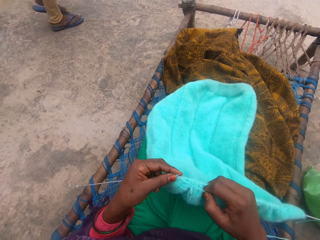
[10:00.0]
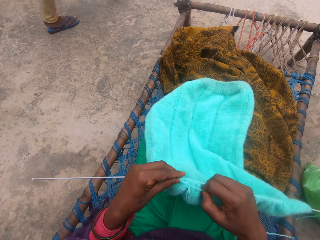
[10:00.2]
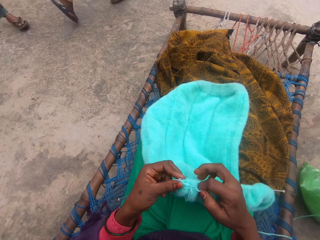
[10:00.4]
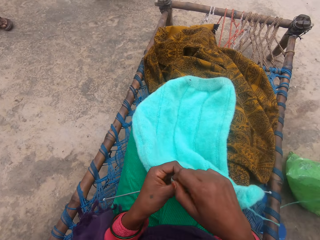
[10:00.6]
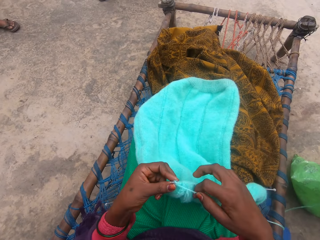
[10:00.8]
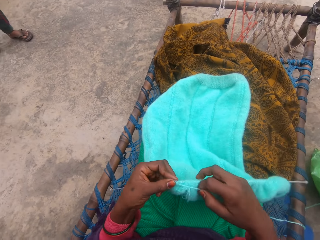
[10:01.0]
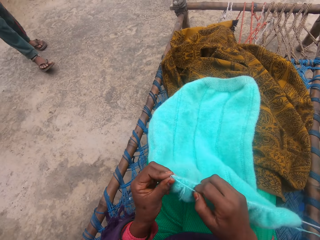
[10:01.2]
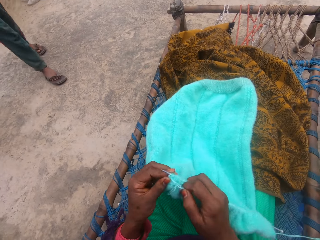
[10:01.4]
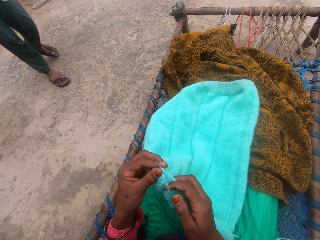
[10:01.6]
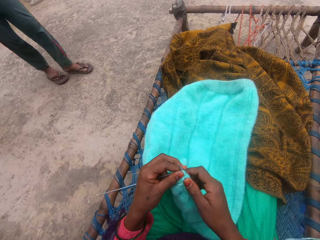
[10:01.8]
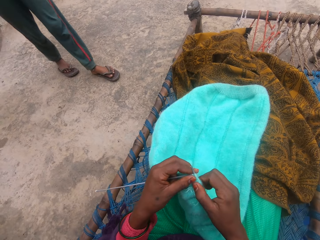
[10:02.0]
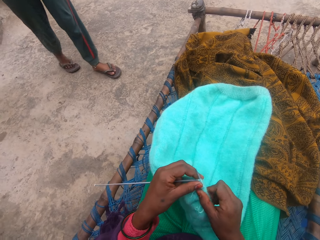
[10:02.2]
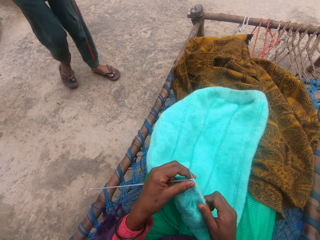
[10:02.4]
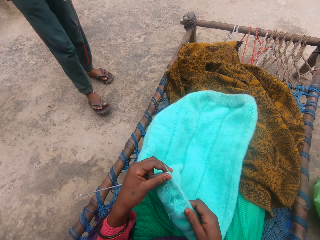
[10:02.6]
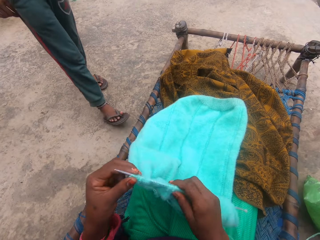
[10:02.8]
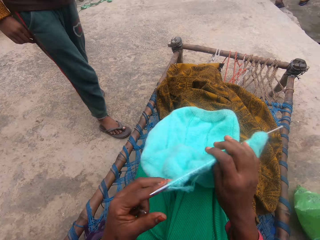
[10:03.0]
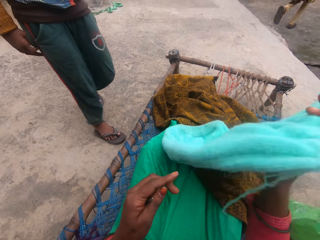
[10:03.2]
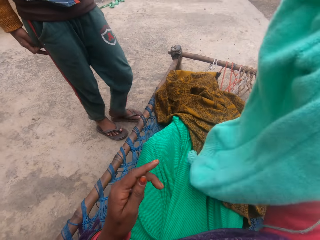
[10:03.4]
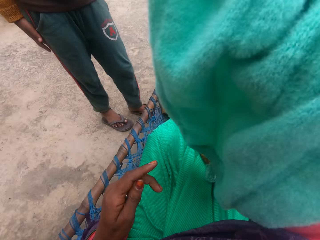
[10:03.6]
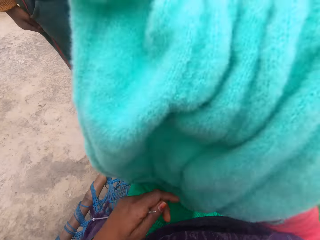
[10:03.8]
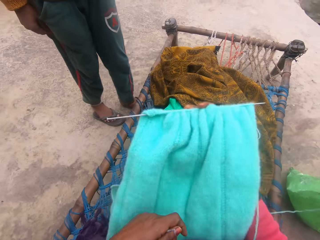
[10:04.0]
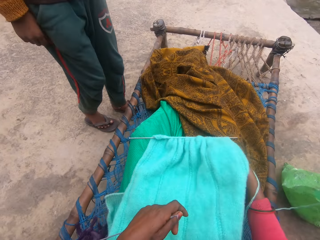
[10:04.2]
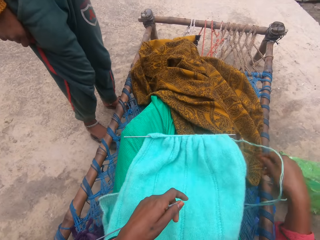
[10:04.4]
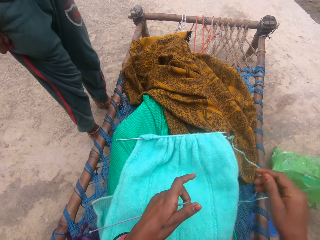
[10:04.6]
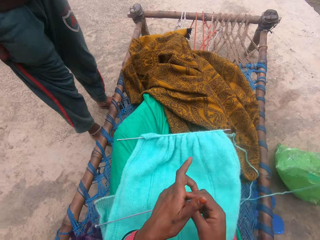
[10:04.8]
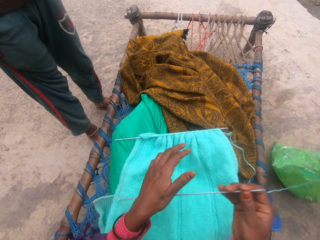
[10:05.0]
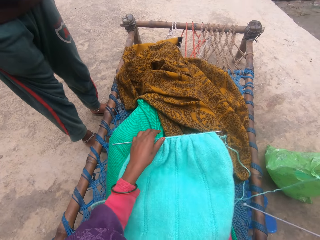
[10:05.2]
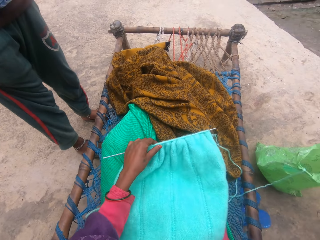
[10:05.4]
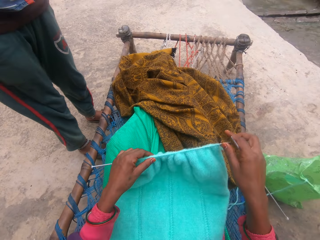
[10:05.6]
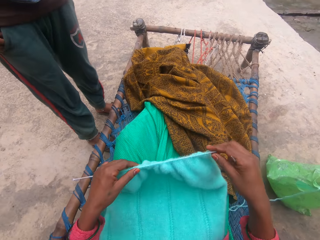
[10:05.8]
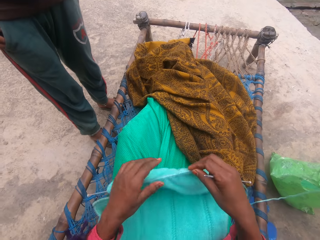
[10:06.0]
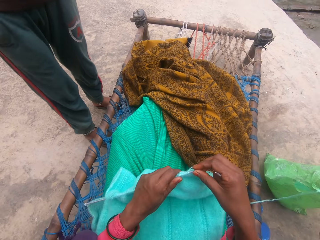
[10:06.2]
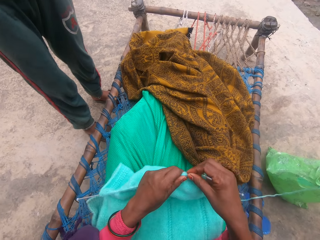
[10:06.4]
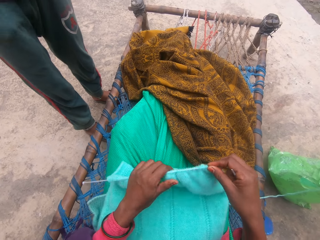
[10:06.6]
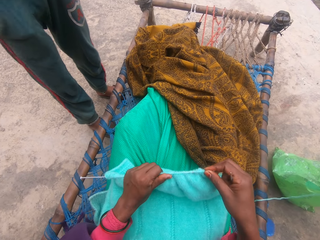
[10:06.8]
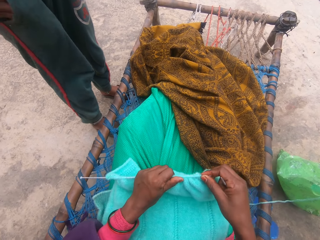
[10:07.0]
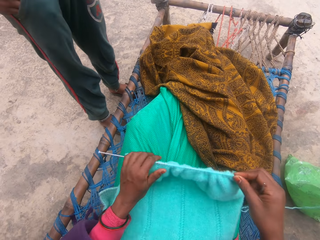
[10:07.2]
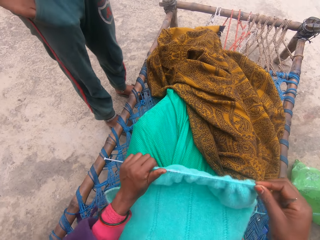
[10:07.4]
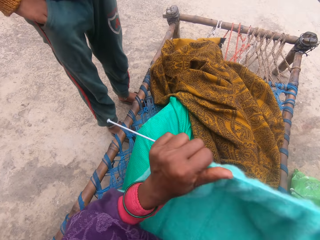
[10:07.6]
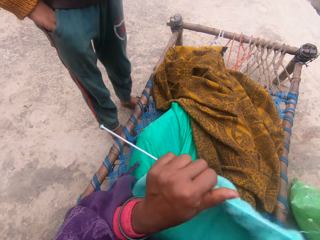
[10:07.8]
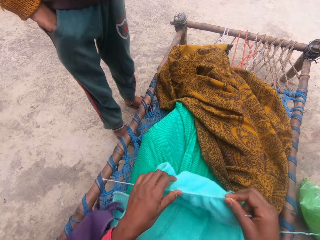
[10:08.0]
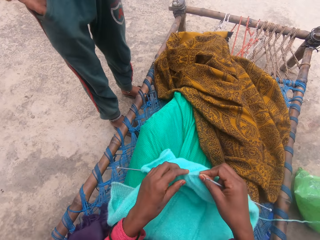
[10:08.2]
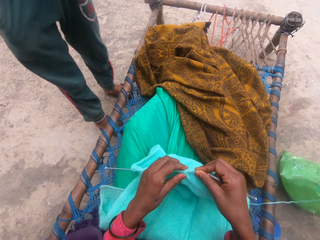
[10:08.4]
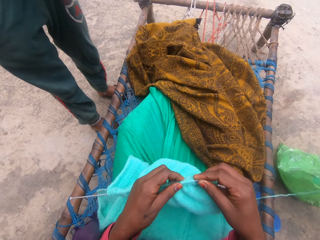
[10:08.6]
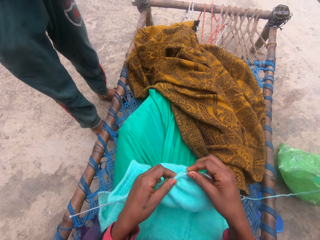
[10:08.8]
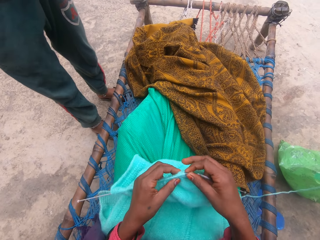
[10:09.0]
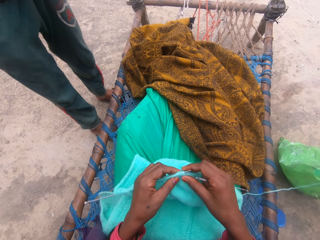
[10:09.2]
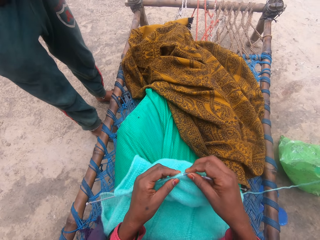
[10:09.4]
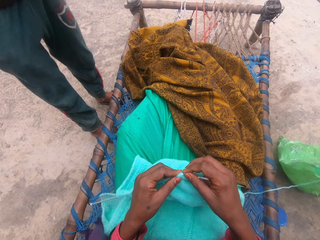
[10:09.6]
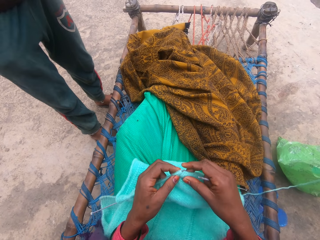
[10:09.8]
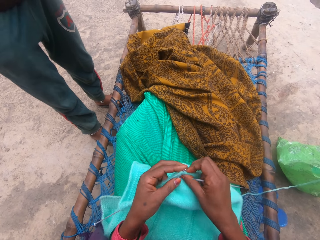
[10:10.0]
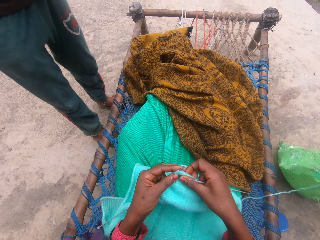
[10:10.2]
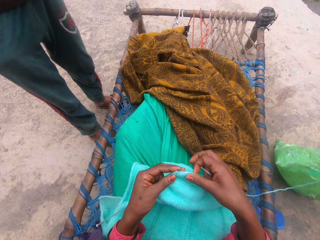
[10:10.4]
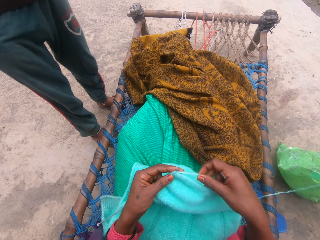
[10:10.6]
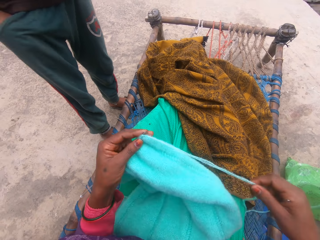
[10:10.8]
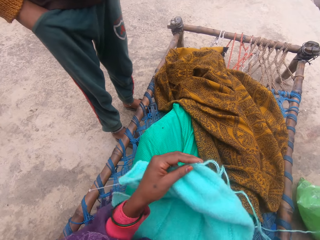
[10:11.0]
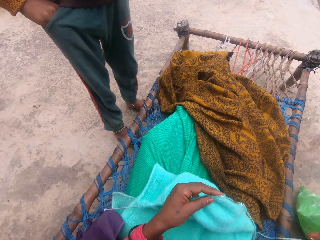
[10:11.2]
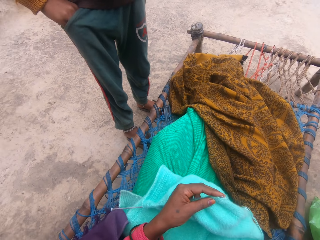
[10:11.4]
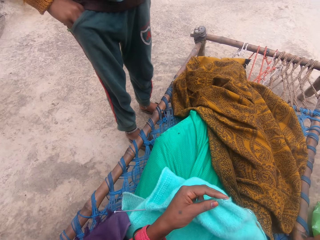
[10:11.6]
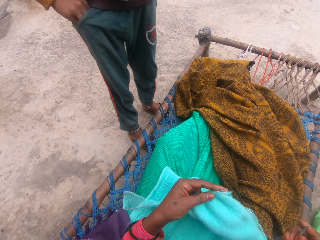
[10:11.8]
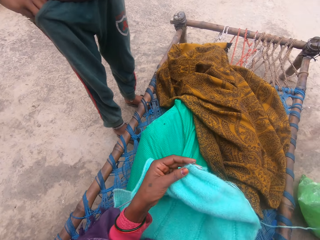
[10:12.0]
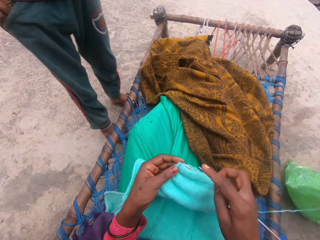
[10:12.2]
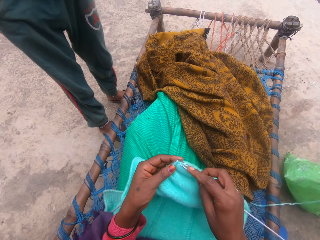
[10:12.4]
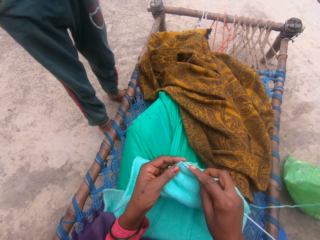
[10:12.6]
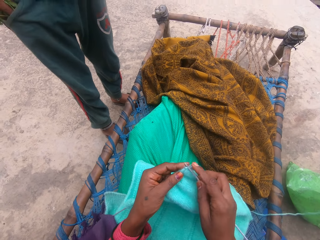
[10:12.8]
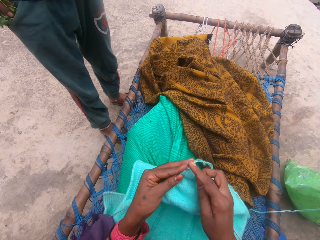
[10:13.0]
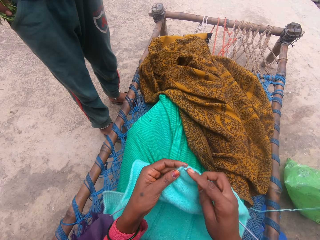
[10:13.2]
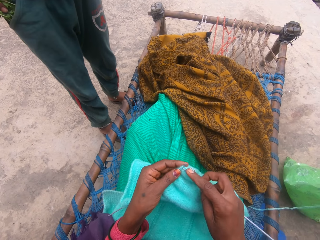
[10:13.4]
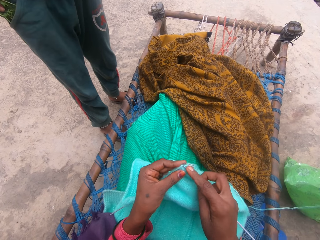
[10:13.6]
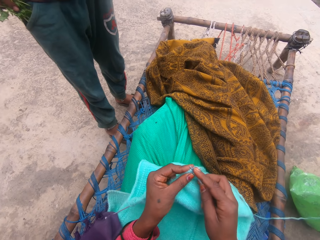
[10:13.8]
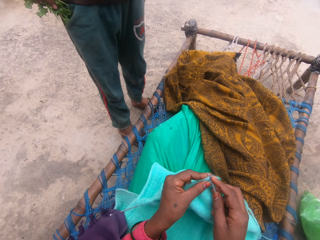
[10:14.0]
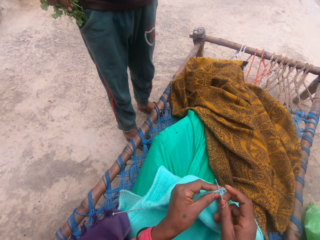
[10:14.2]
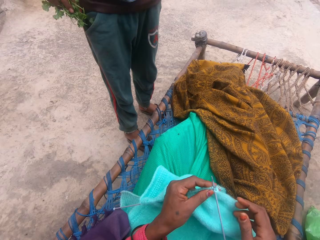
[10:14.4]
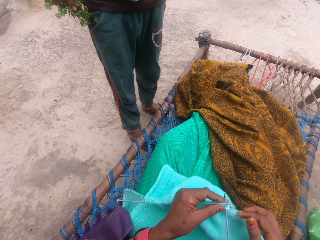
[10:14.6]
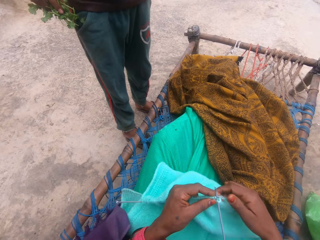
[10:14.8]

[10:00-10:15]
The camera wearer raises the fabric. A man stands in front of the camera wearer. The camera wearer lowers the fabric and puts the fabric on the lap. She moves the knitting pin in her left hand to her right hand. She picks the fabric from the lap with her left hand. She adjusts the fabric on the knitting pin or needle. She lifts the fabric. She adjusts the fabric on the knitting needle. She stretches the yarn and stretches the right hand. She knits yarn with the knitting pins.

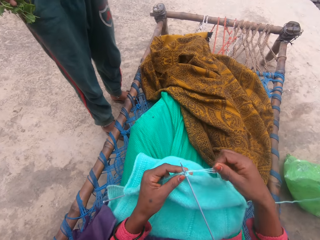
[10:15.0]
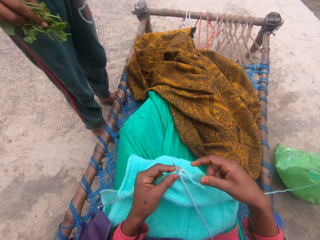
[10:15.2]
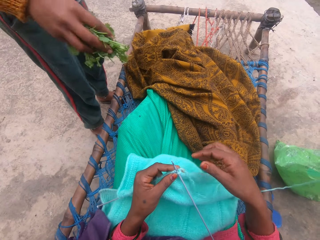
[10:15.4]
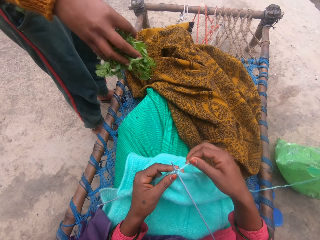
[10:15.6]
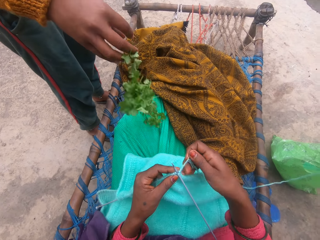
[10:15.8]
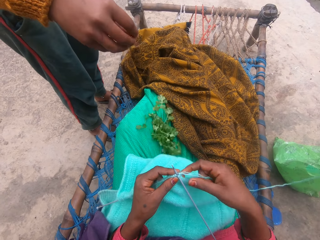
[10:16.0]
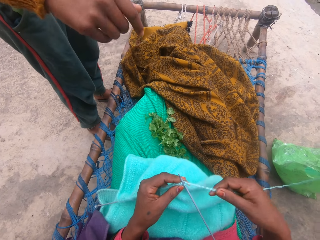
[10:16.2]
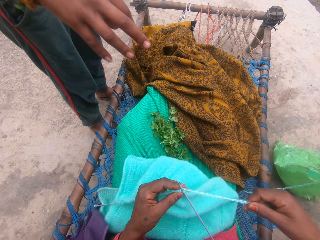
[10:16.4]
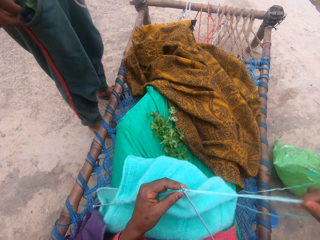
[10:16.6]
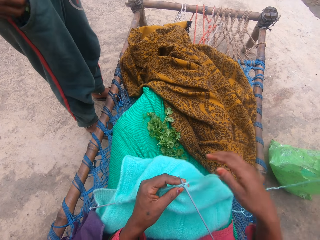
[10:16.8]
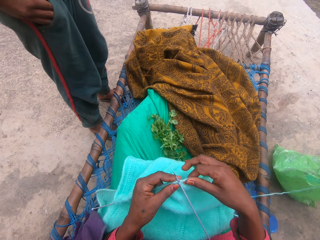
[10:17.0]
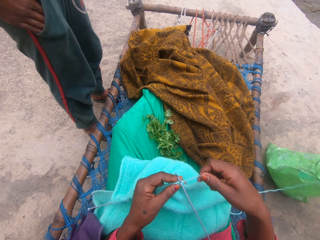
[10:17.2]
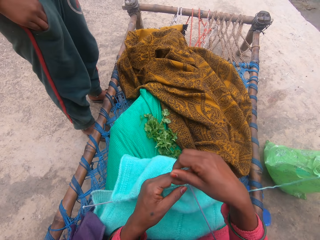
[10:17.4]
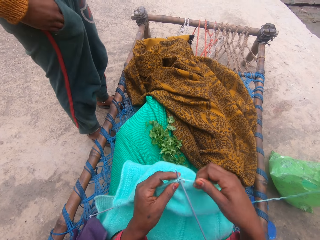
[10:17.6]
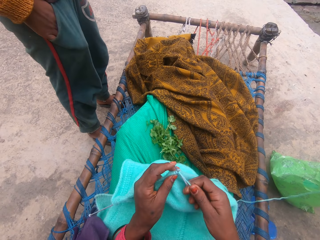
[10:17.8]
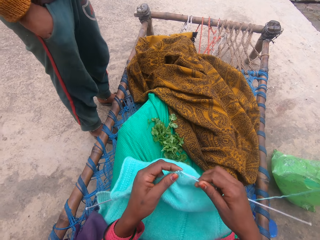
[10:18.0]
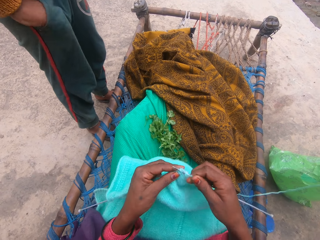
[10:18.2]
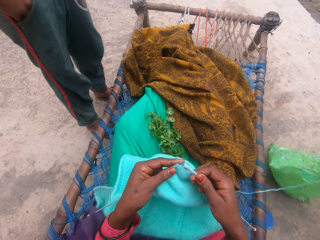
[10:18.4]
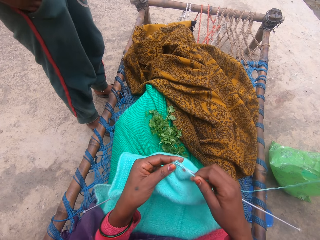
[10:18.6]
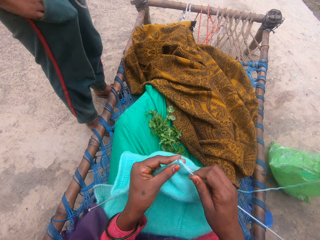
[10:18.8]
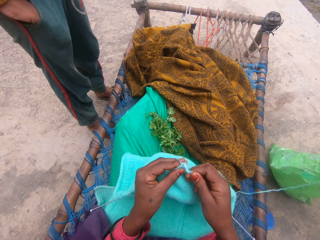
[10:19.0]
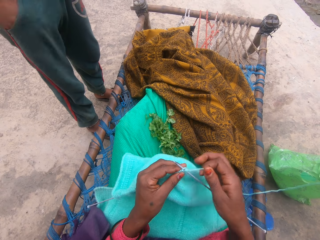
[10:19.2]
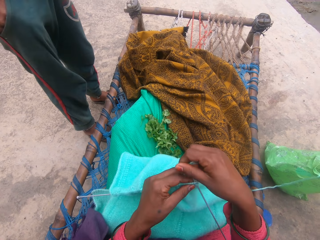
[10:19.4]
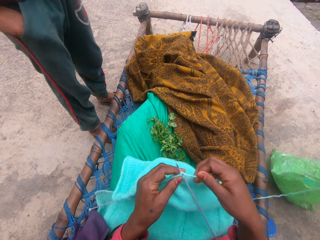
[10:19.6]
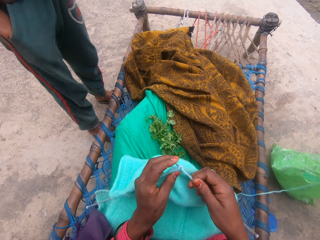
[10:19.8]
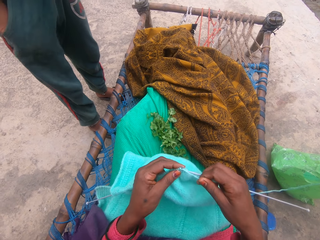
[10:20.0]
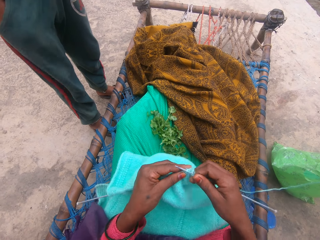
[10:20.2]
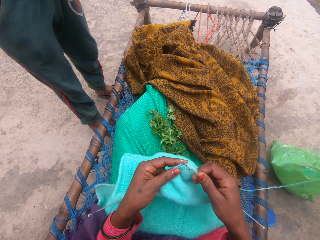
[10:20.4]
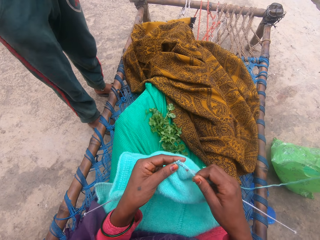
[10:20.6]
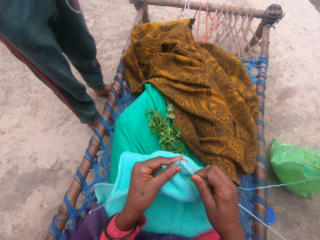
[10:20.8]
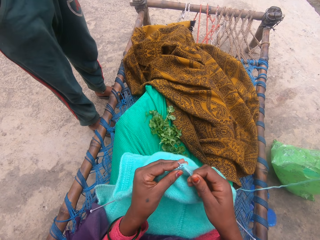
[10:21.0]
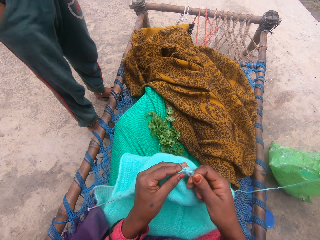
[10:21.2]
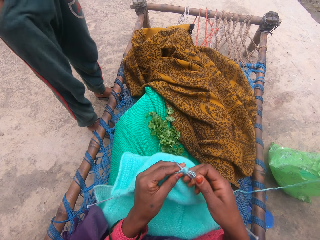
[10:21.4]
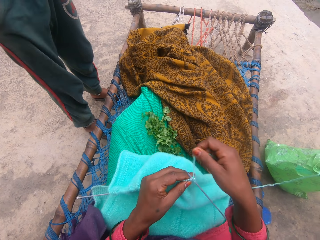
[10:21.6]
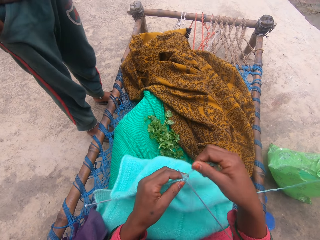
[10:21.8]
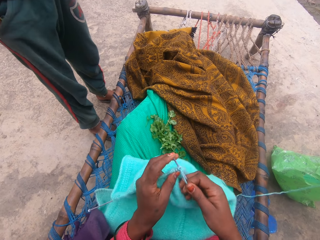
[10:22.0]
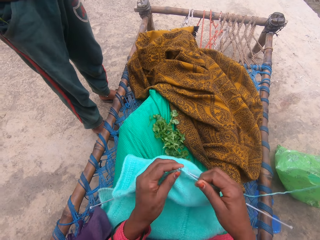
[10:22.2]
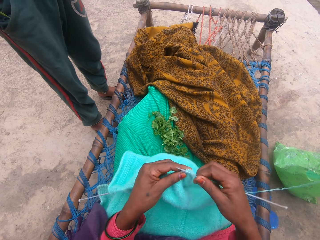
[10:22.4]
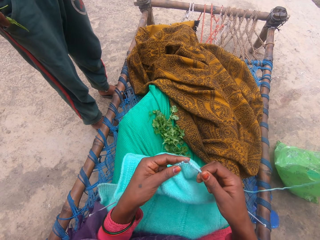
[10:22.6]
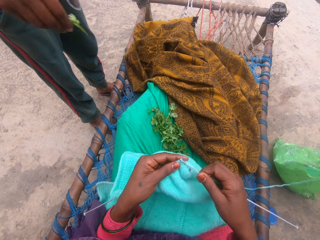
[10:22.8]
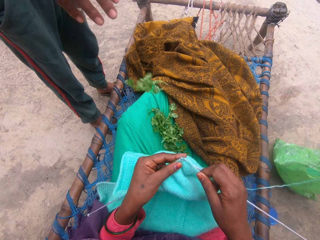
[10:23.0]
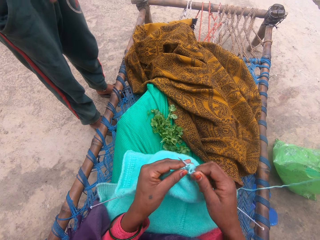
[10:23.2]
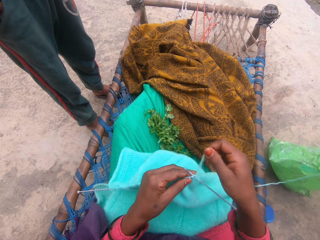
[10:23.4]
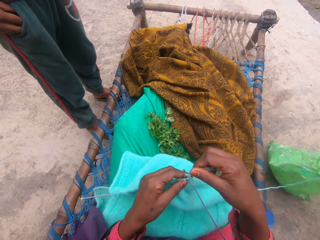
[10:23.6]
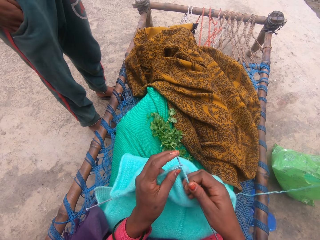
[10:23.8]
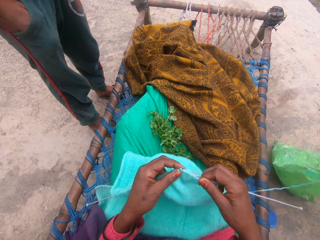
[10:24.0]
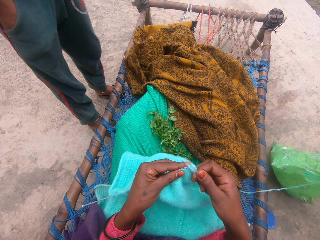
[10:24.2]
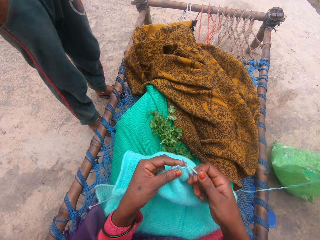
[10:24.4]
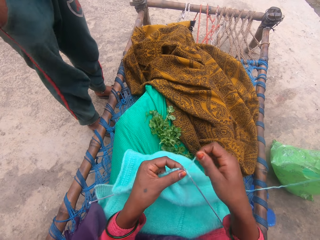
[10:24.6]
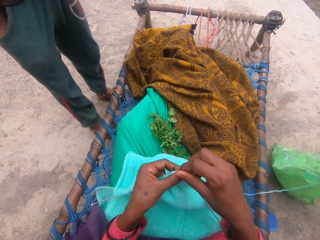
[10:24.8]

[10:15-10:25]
A man drops greens on the lap of the camera wearer. The camera wearer stretches the yarn. They knit a fabric. The man picks greens from the pocket and drops greens on the lap of the camera wearer.
